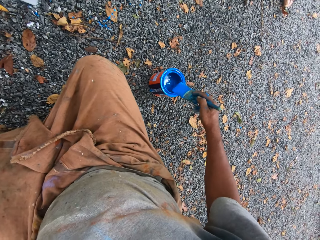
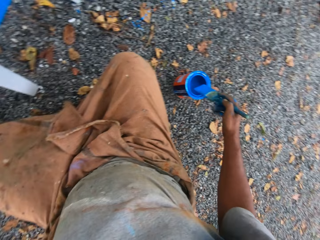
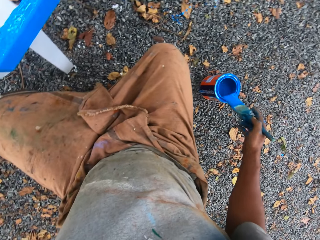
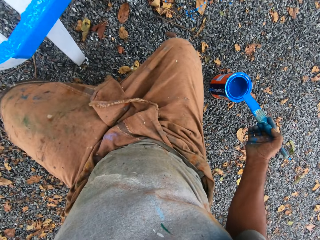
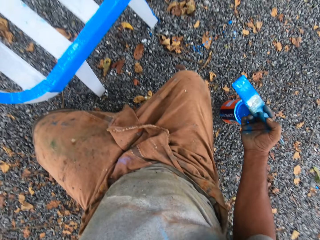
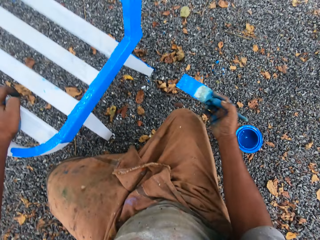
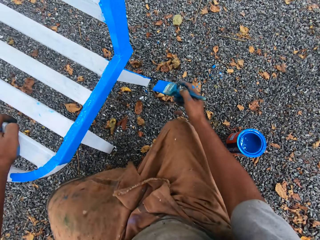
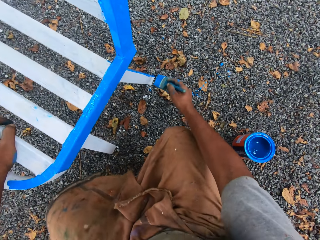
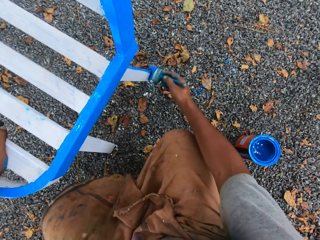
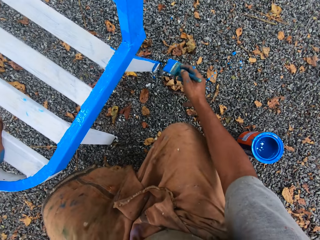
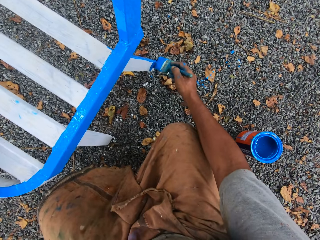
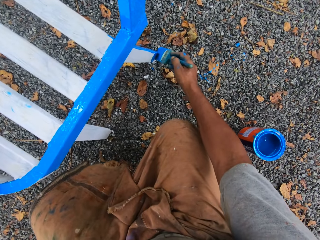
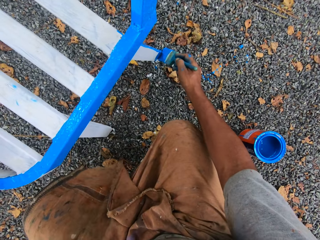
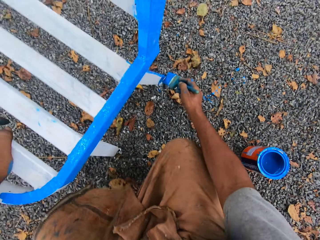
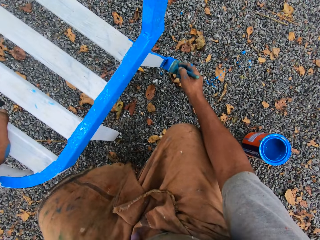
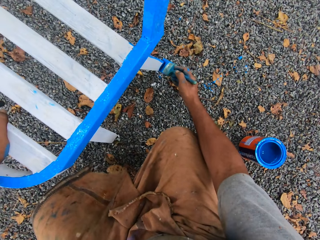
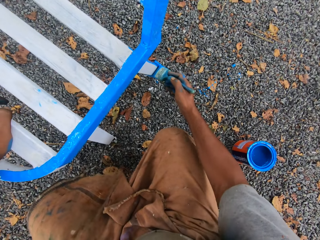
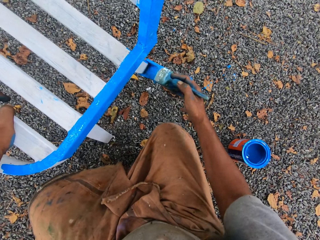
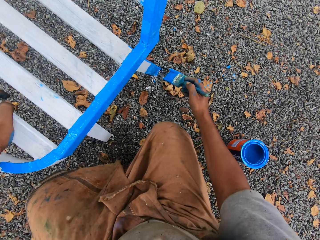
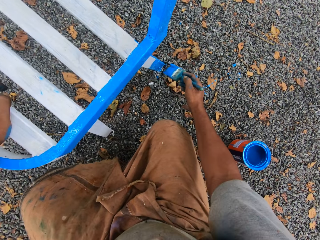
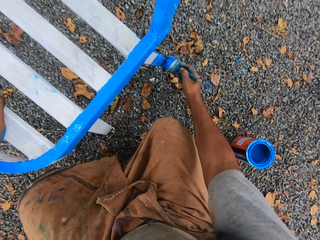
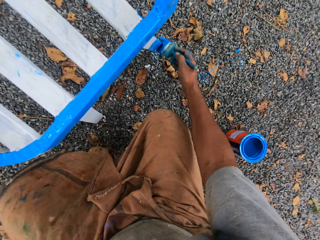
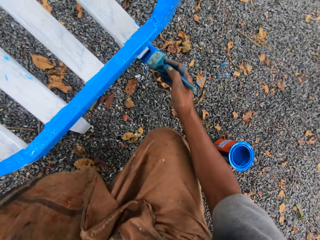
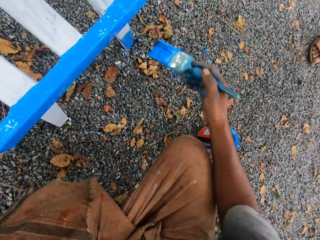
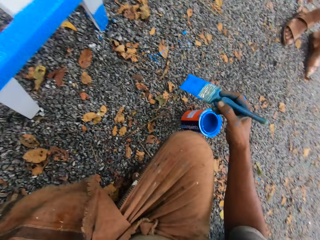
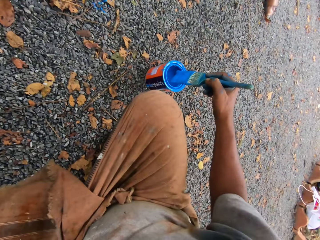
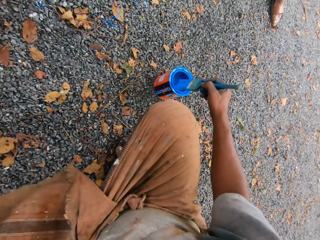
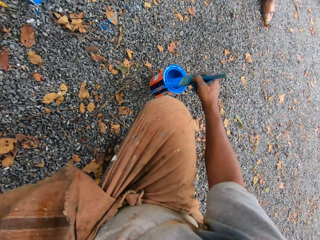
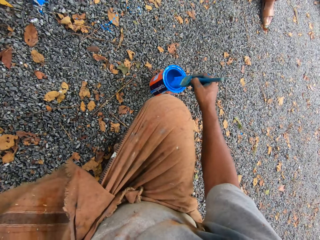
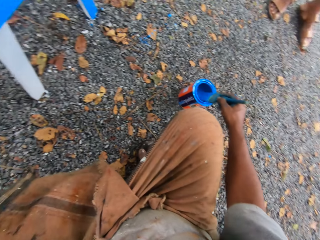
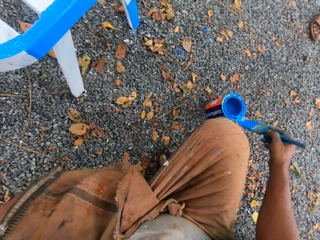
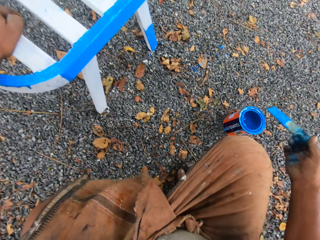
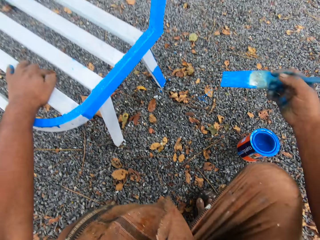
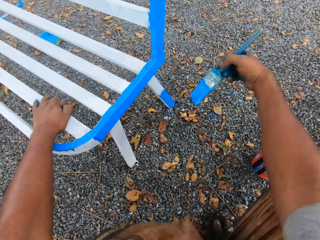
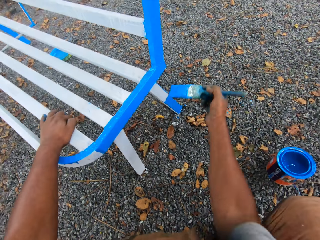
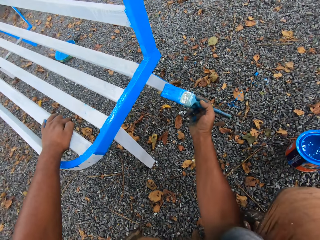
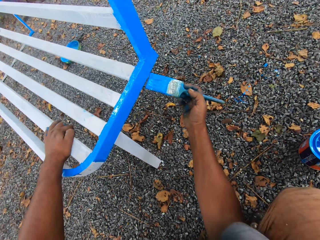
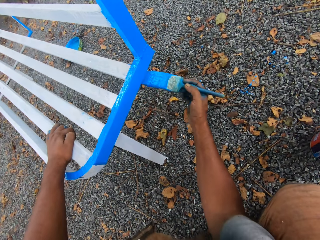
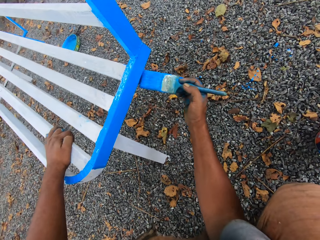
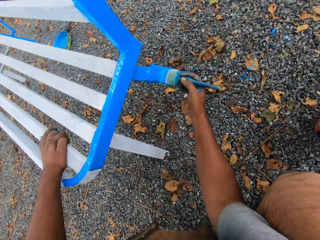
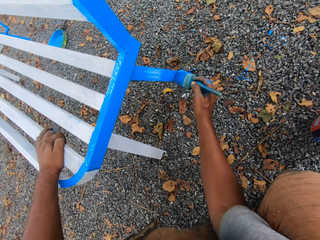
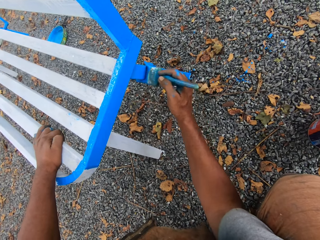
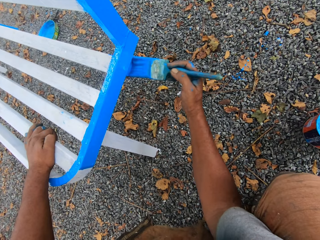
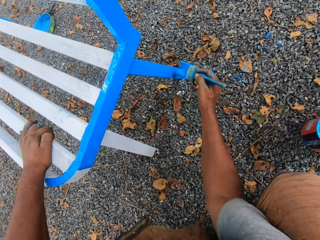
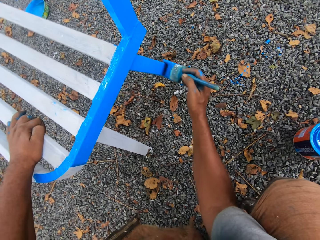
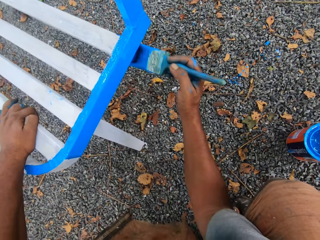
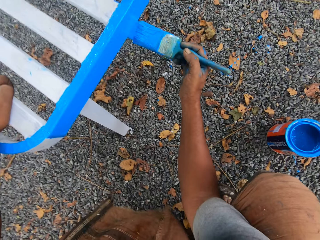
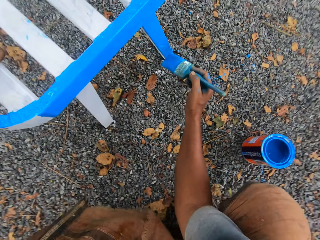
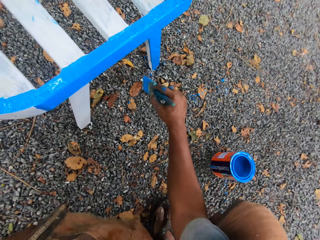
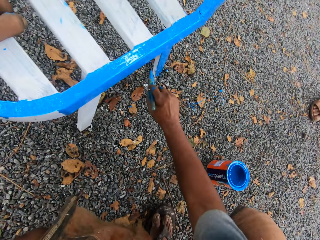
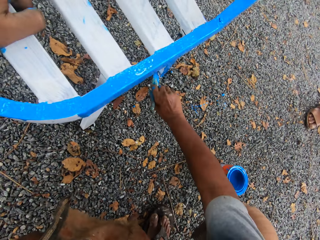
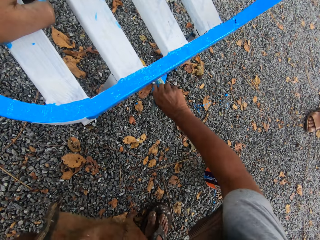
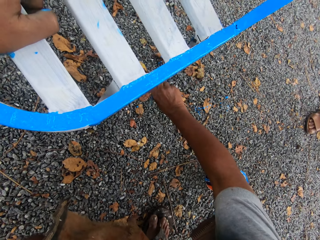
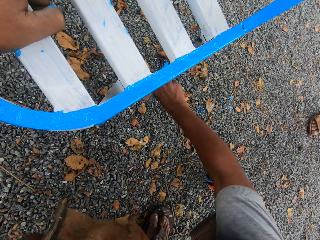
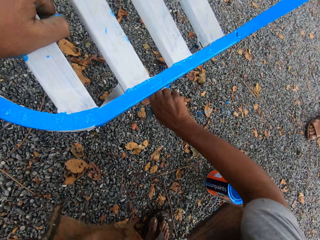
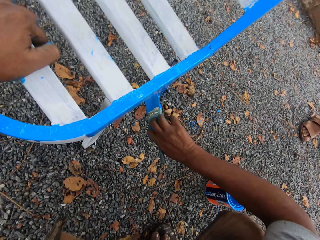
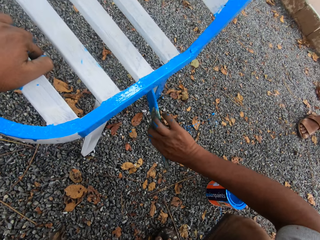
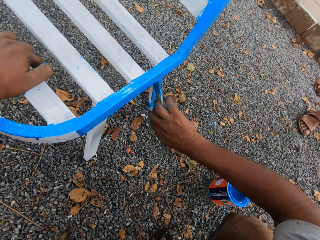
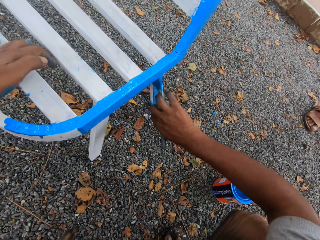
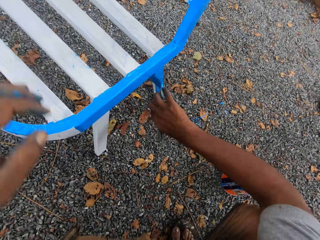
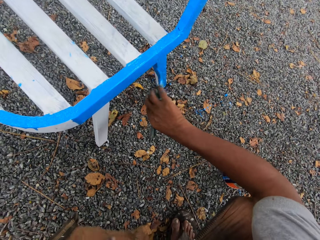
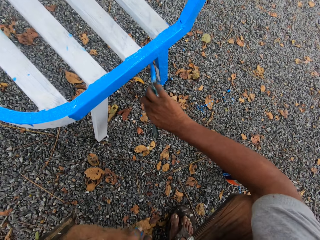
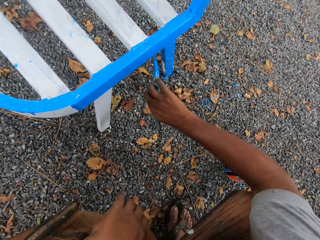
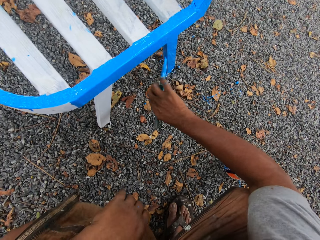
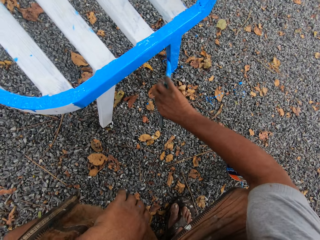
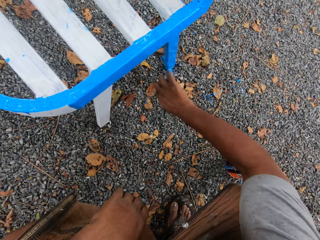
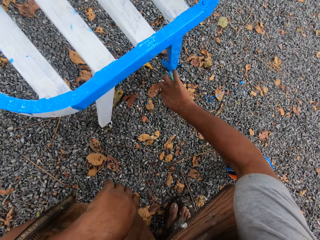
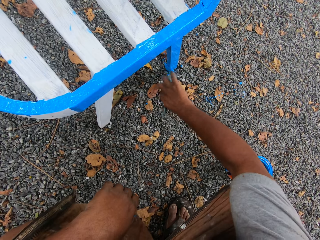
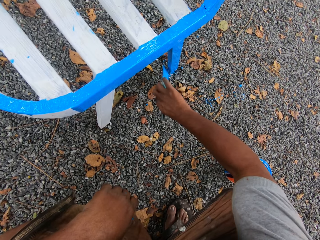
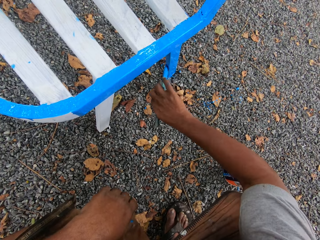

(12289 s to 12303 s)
The camera wearer dips the paint brush in his right hand in a container of paint on the floor. He cleans the paint brush with the mouth of the paint container. He paints the chair or metal bench with the paintbrush in his right hand. A person stands beside the camera wearer. The camera wearer dips the paint brush in his right hand in the container of paint on the floor. He cleans the paint brush with the mouth of the paint container. He paints the chair with the paintbrush in his right hand. The person stands beside the camera wearer.

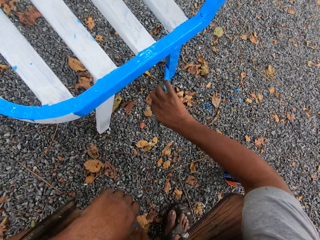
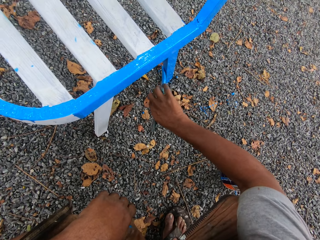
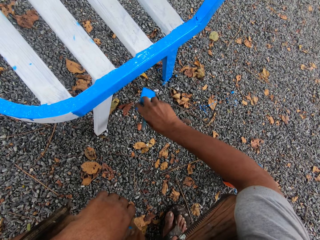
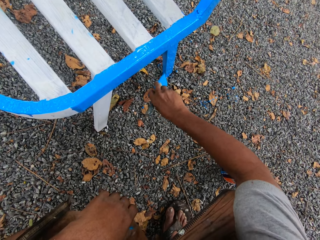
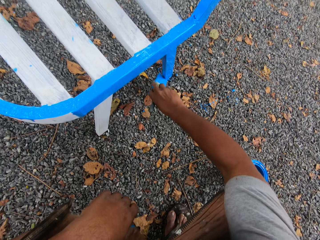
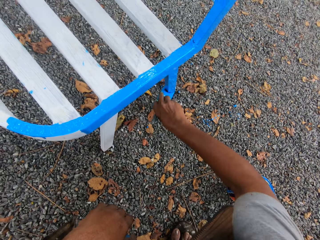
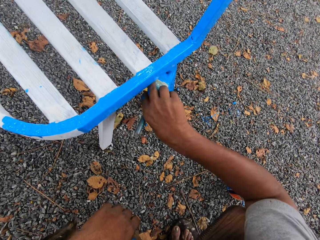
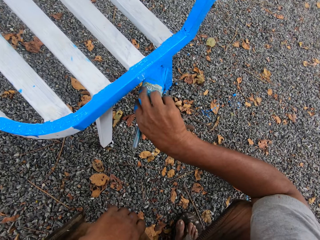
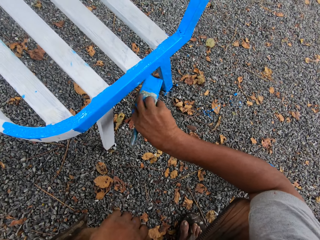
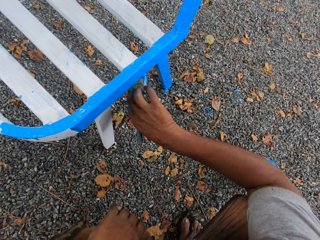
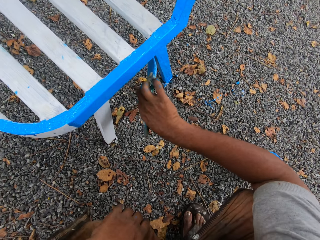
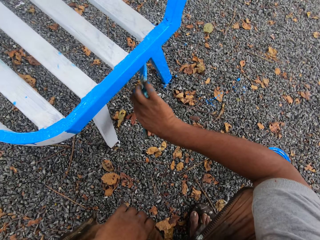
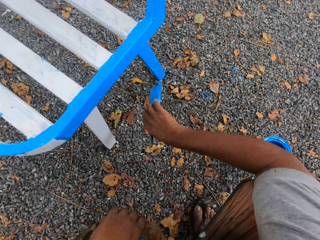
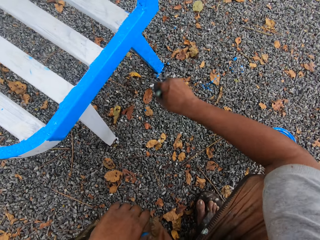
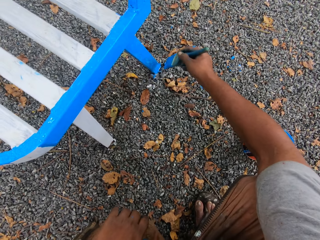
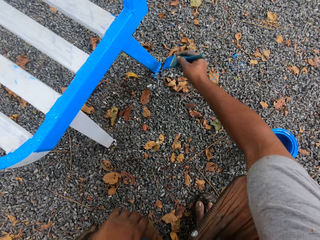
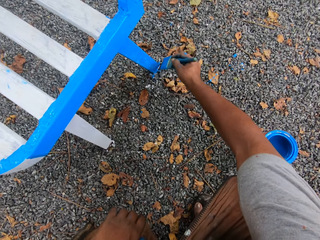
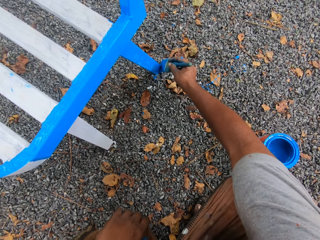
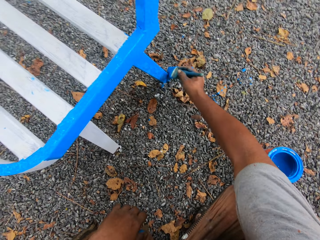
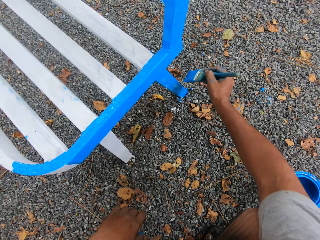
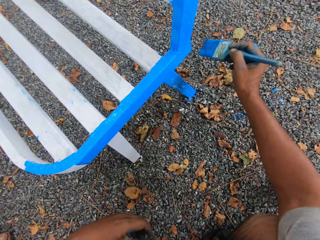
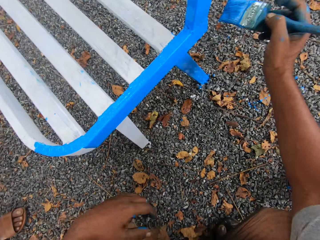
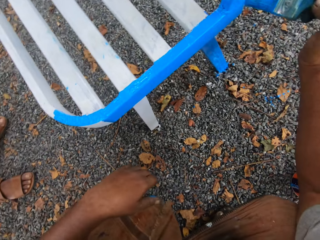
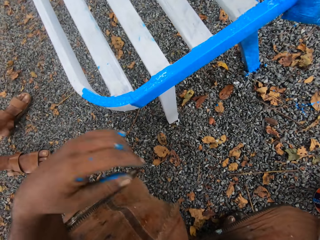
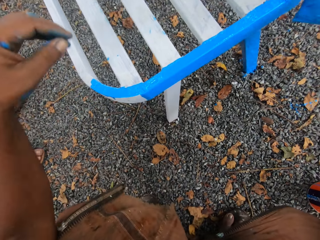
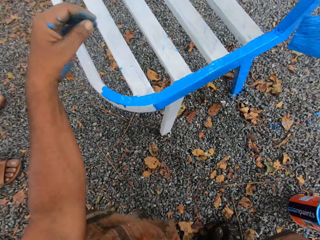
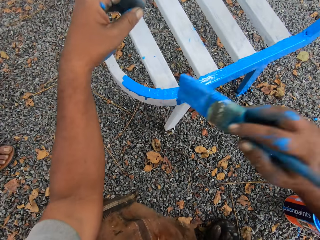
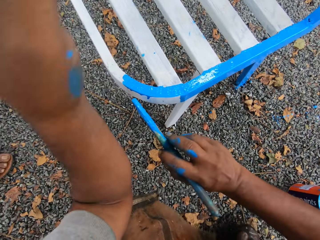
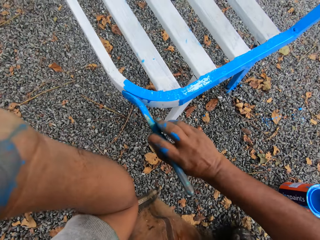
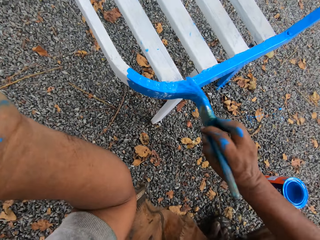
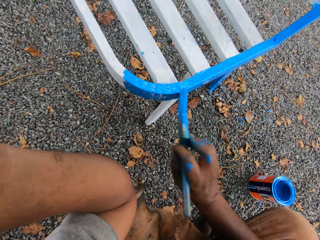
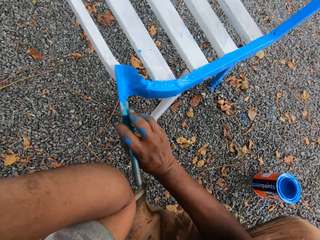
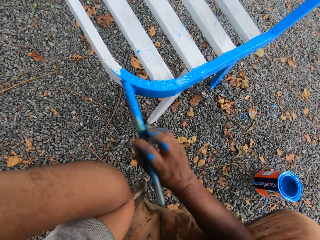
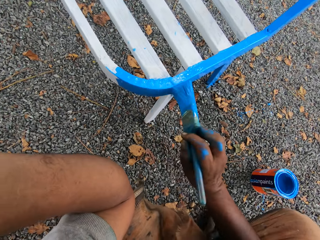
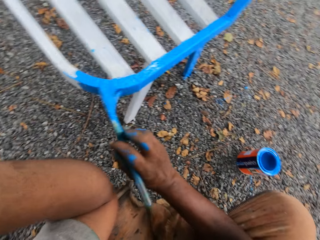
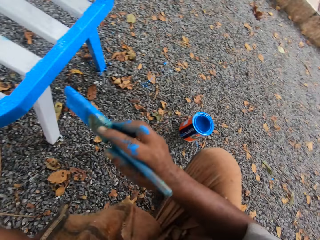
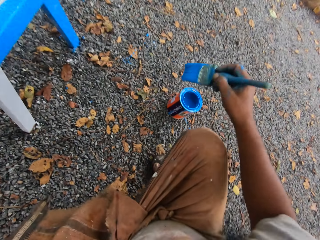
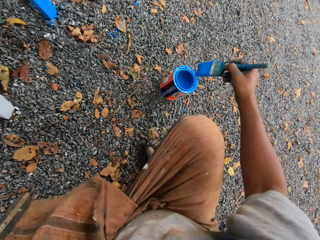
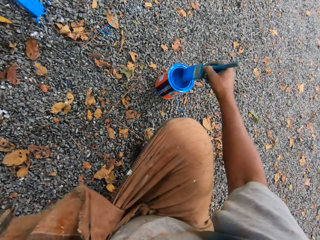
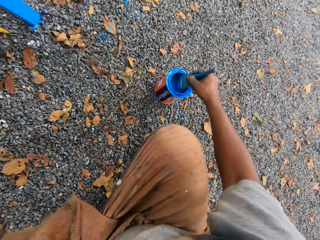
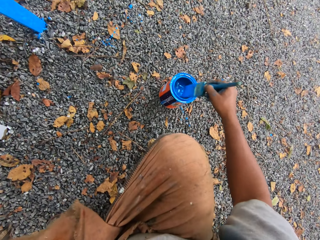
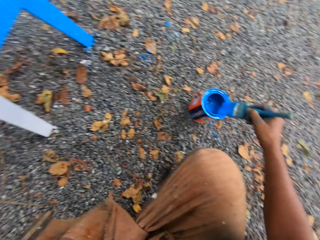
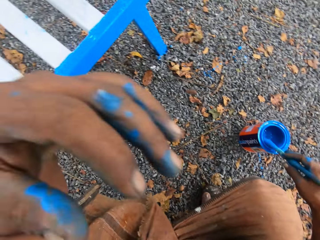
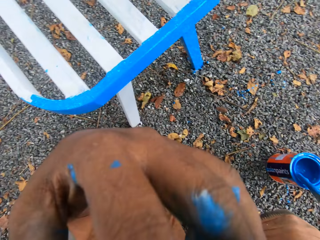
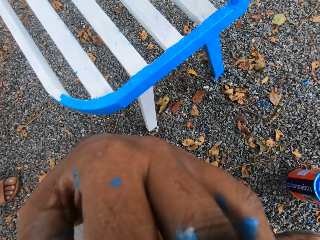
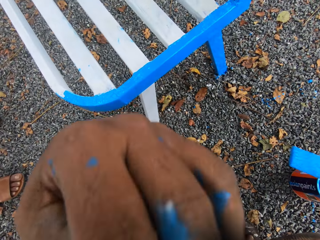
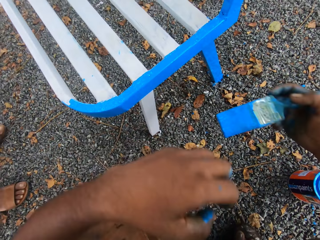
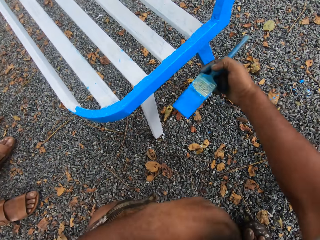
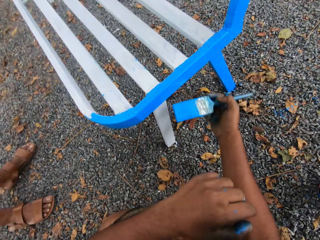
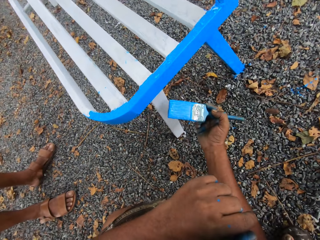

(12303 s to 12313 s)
A person stands beside the camera wearer. The camera wearer dips the paint brush in his right hand in a container of paint on the floor. He cleans the paint brush with the mouth of the paint container. He does something. The person stands beside the camera wearer.
